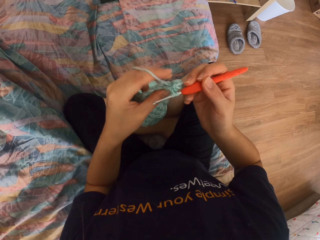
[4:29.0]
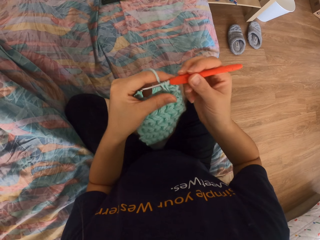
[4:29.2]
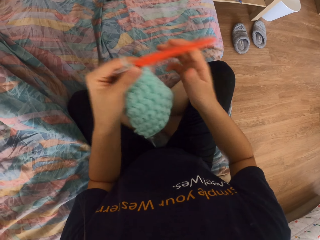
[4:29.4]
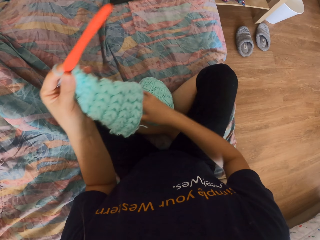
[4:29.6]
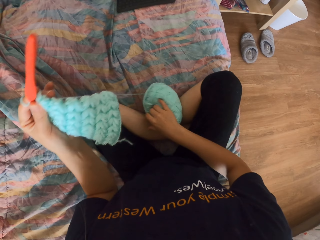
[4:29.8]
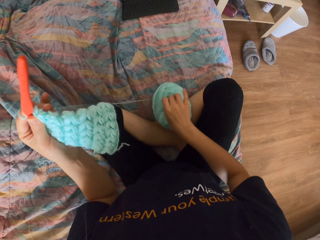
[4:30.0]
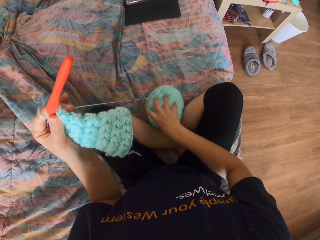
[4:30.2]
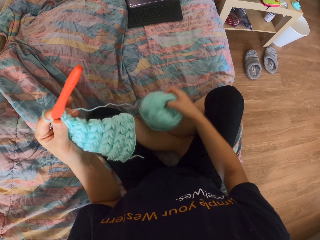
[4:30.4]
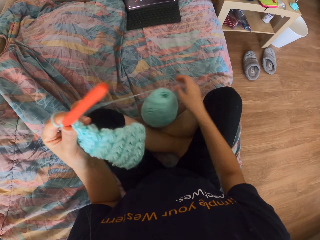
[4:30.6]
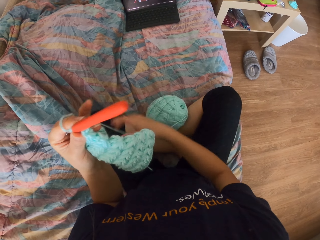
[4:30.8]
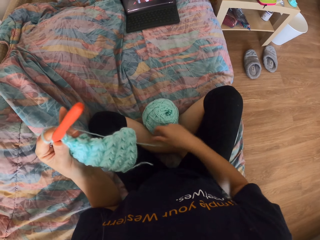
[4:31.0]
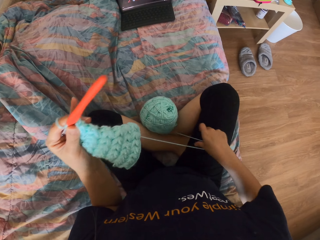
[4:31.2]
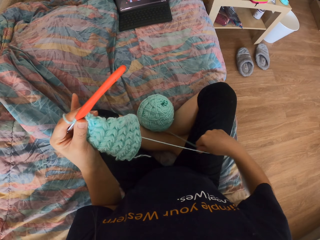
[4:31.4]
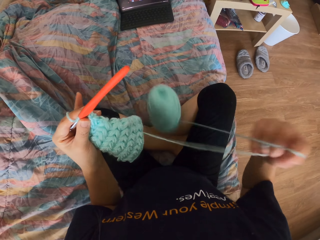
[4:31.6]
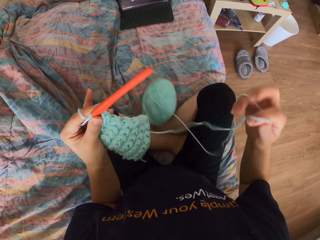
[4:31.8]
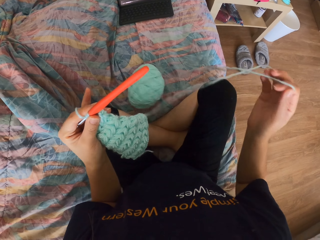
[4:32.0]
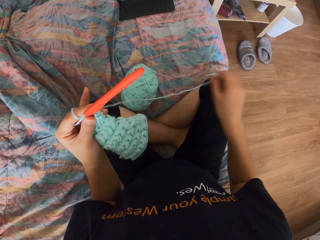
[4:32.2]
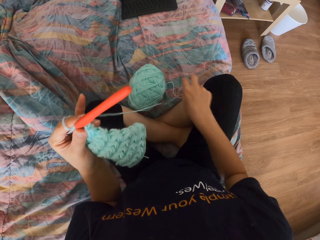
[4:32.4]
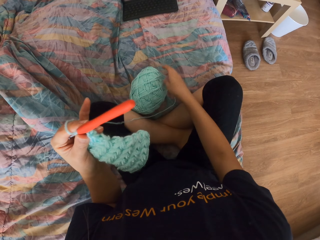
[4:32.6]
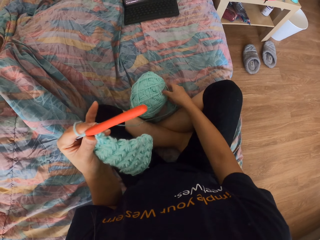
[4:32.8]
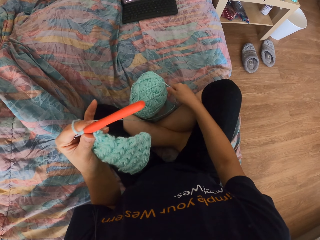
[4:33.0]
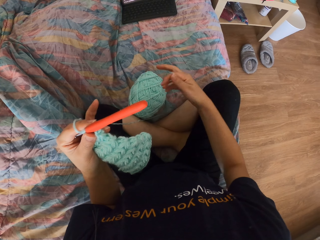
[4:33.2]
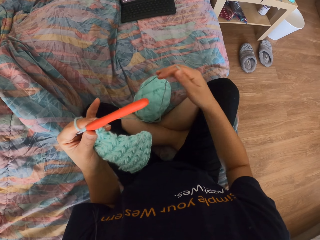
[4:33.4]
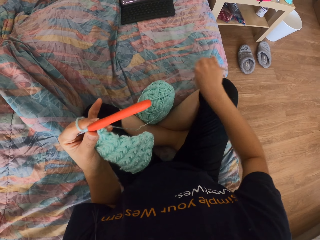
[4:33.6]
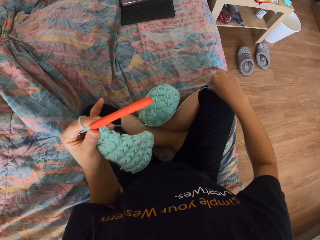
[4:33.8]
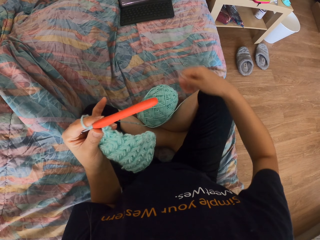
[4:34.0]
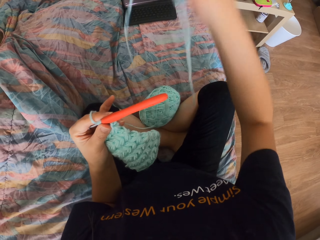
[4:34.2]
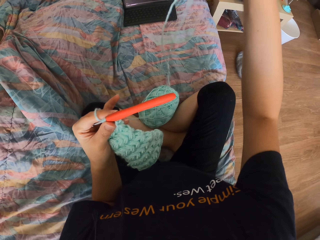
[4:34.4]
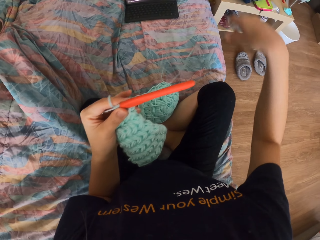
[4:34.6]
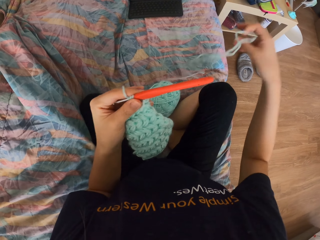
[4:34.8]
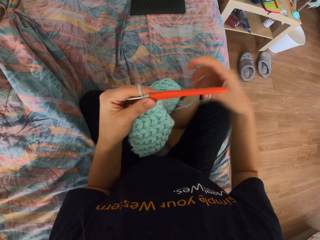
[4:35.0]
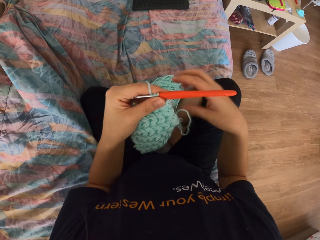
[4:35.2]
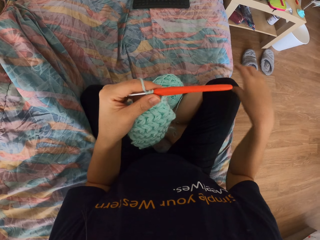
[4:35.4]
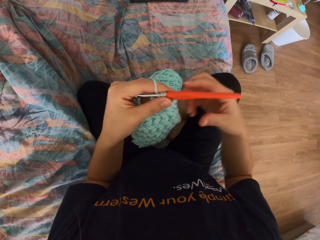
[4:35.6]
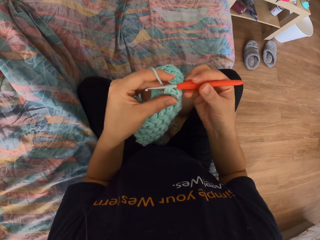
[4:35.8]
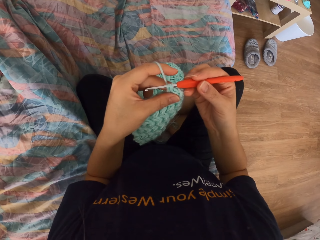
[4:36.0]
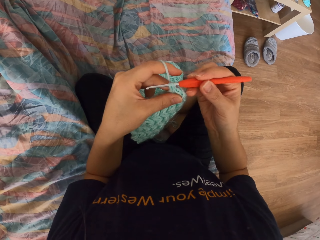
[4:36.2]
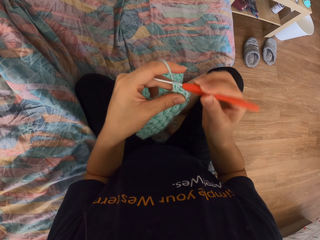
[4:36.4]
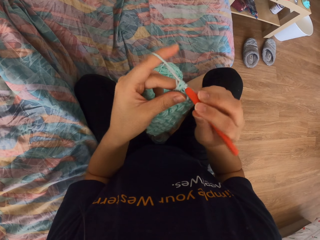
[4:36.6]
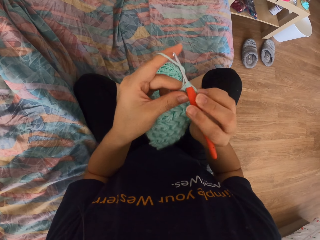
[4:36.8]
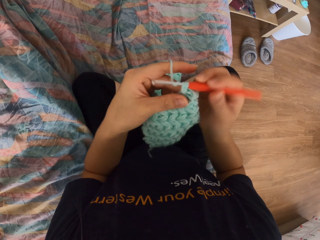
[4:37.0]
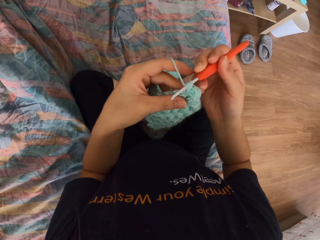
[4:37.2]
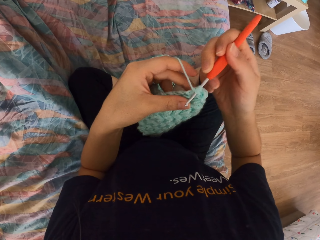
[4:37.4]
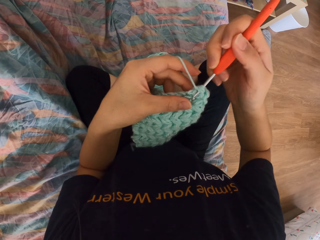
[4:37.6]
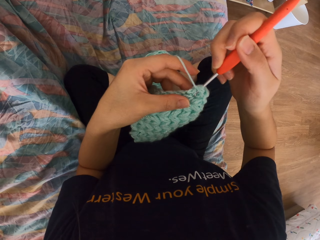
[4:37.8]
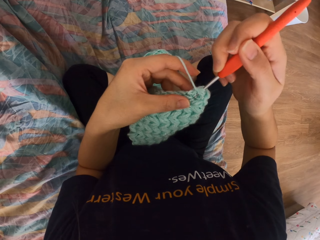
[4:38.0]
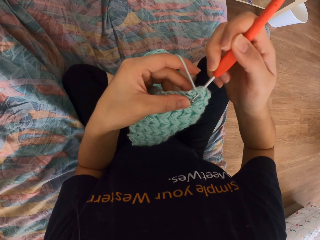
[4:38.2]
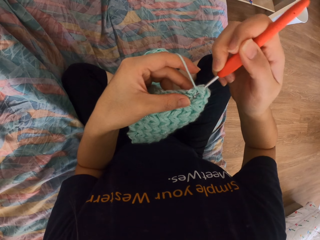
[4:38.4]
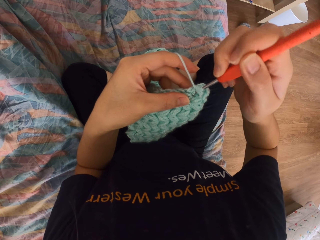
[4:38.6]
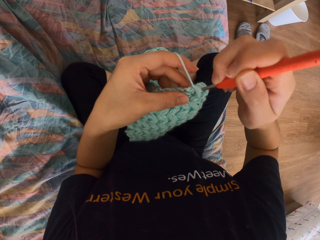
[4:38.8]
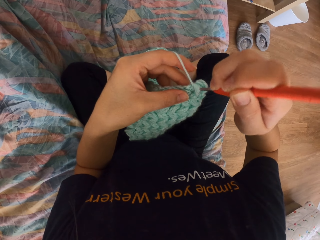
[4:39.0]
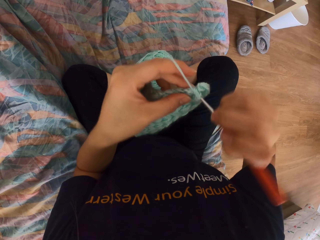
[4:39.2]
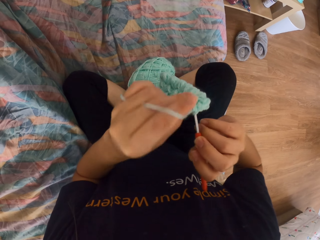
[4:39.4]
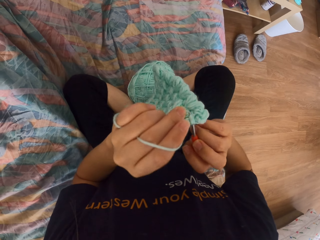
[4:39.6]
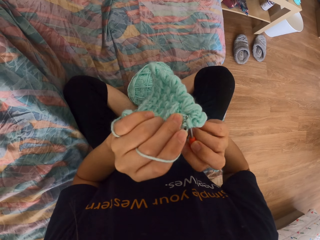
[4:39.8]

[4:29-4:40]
The camera wearer holds a fabric roll and places down the fabric roll. They pull a thread. They adjust the thread. They knit the fabric with knitting crochet.

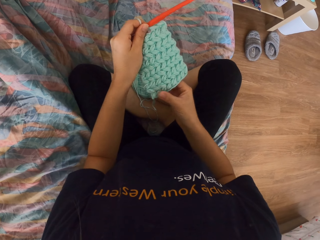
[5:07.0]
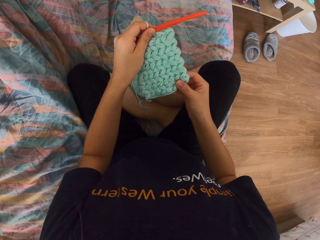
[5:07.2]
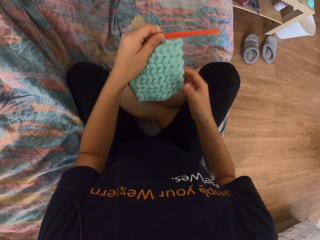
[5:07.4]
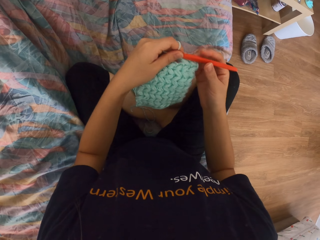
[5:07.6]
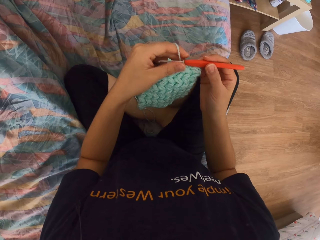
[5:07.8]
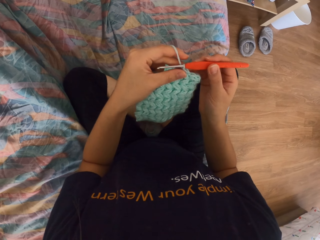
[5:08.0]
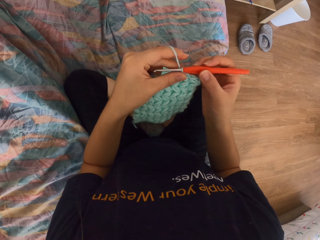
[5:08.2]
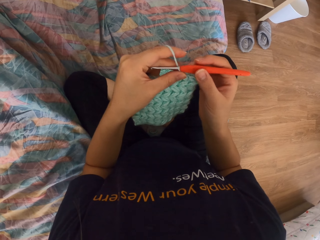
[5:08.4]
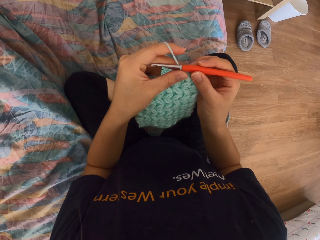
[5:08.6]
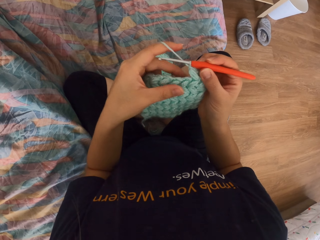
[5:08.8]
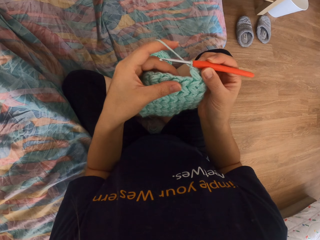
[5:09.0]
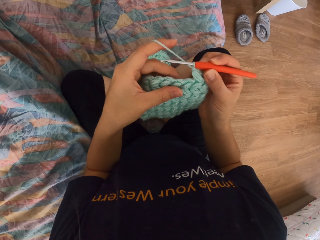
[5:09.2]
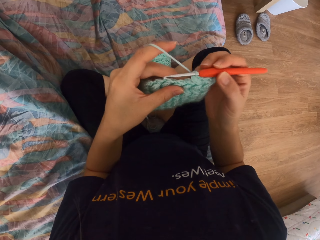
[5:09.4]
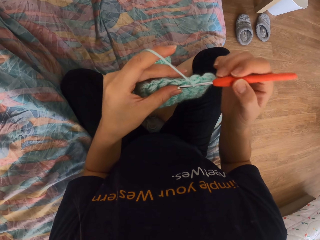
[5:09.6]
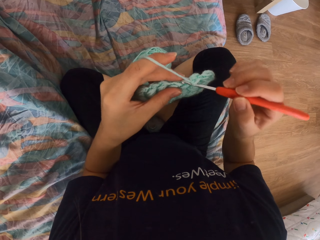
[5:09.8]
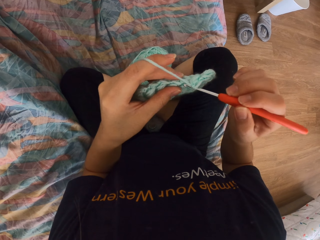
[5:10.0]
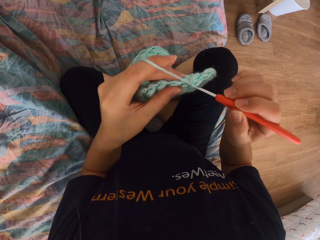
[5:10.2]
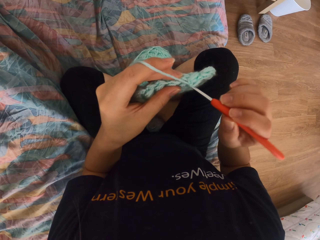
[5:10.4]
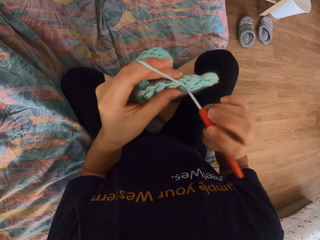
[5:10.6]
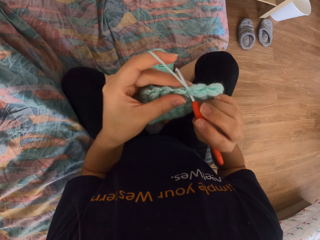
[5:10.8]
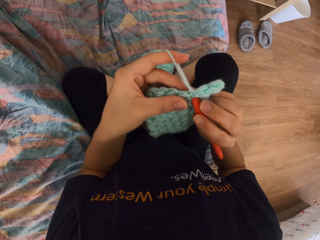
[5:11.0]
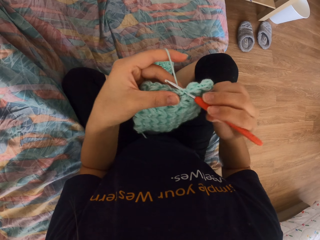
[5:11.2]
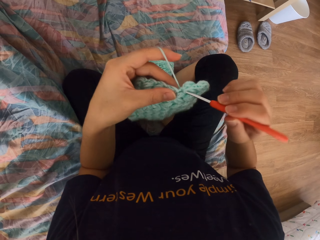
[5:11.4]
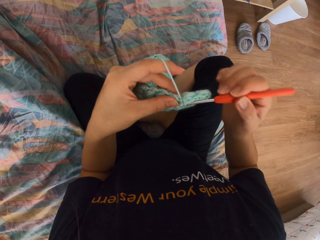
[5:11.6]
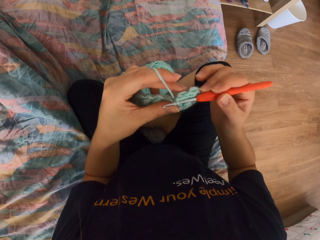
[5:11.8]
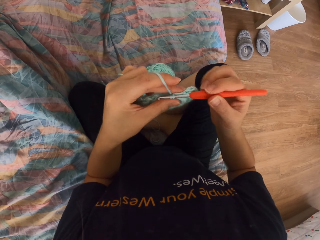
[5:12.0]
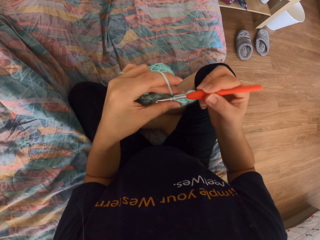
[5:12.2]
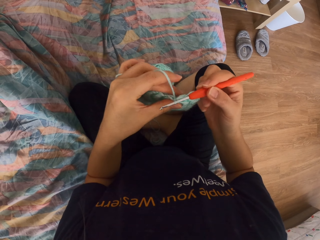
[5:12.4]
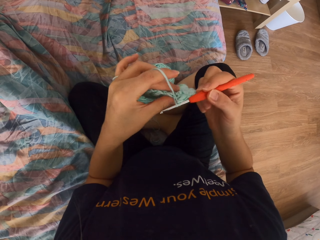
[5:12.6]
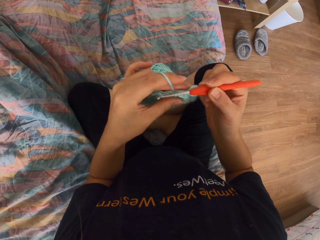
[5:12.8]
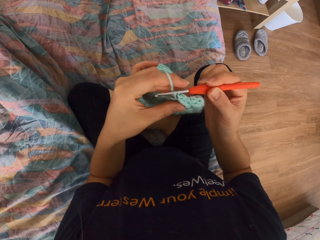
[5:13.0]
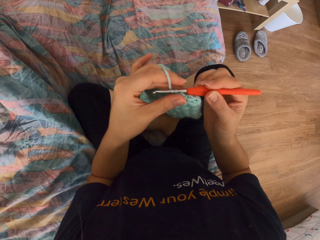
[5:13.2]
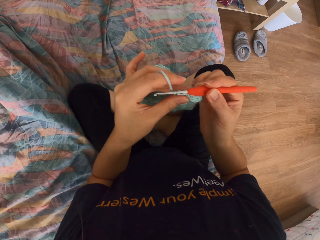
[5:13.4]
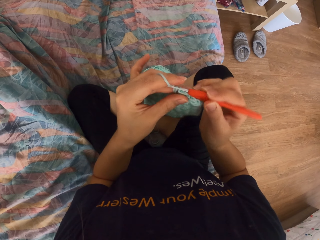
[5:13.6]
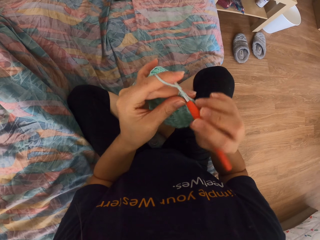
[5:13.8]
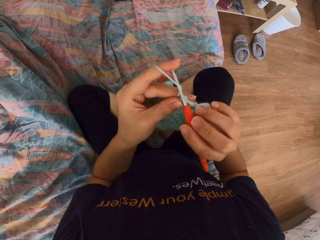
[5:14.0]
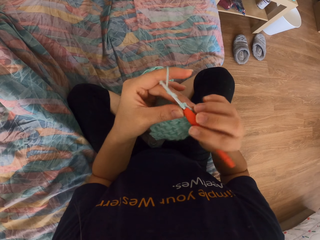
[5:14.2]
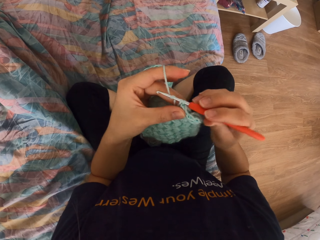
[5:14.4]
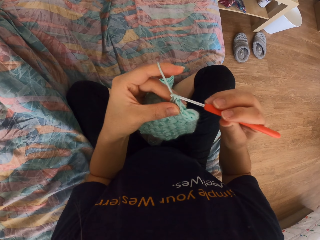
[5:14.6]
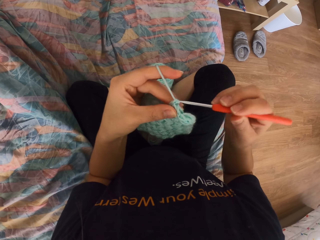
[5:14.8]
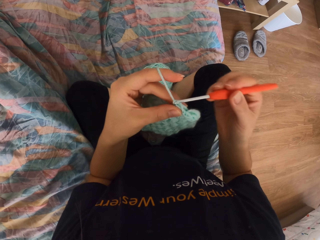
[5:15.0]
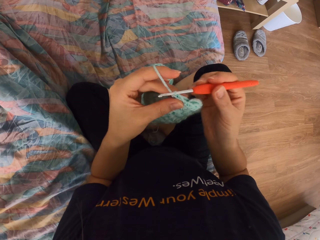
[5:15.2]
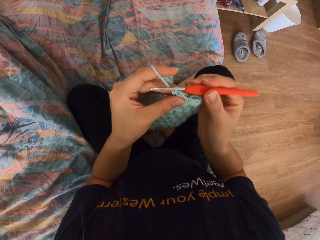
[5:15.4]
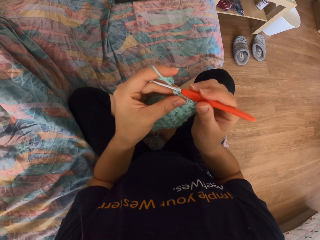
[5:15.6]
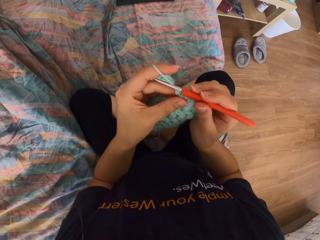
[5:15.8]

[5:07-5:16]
The camera wearer knits the fabric with the knitting crochet.

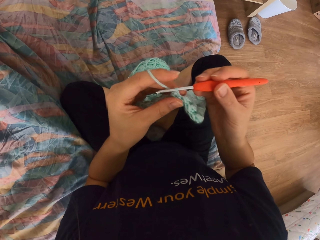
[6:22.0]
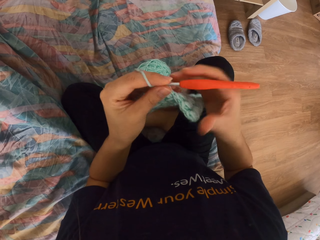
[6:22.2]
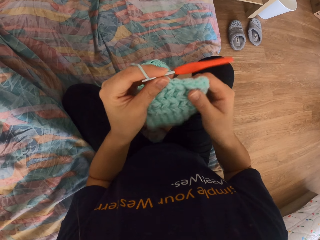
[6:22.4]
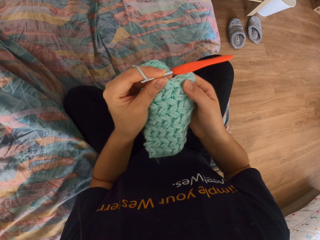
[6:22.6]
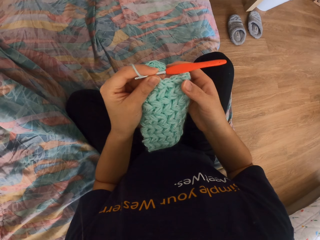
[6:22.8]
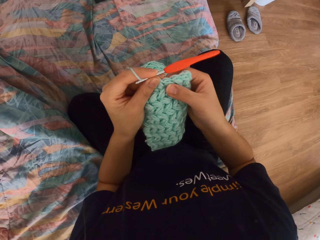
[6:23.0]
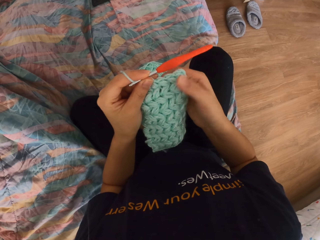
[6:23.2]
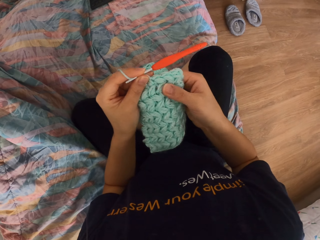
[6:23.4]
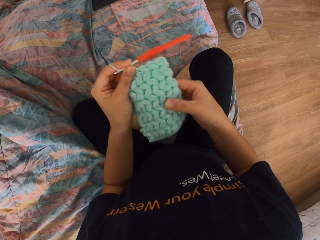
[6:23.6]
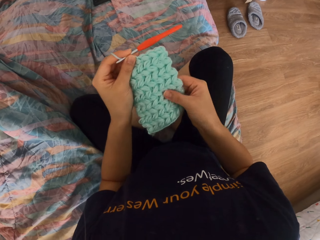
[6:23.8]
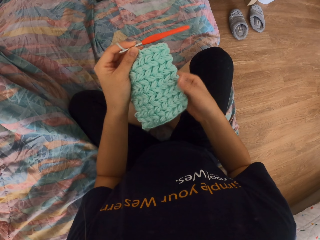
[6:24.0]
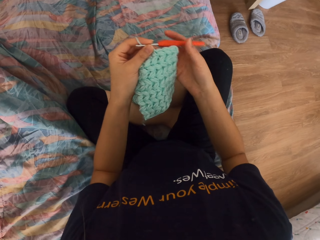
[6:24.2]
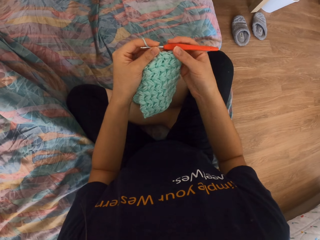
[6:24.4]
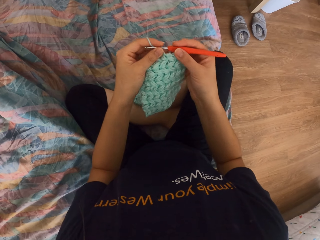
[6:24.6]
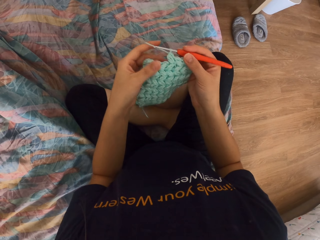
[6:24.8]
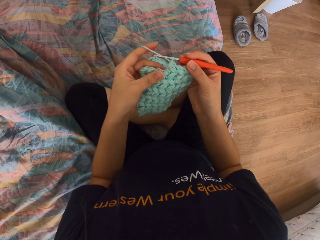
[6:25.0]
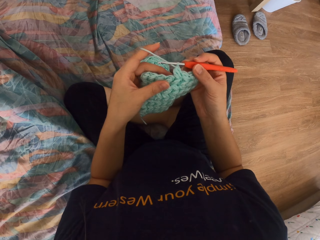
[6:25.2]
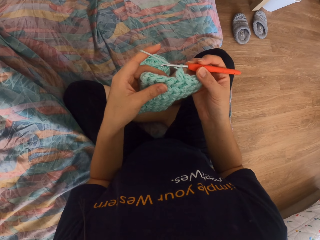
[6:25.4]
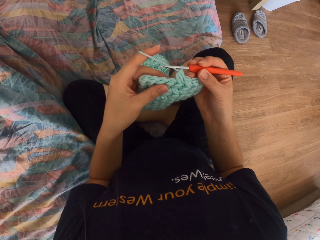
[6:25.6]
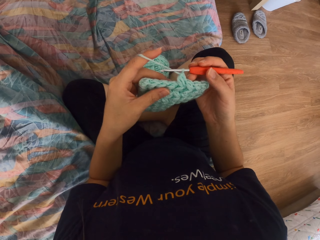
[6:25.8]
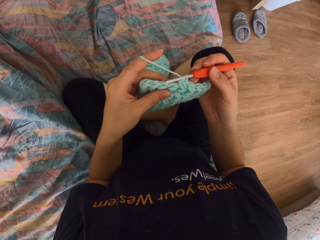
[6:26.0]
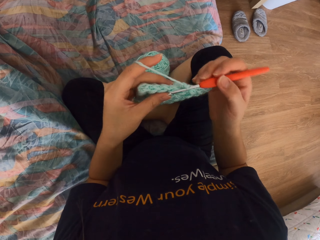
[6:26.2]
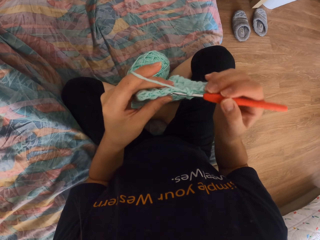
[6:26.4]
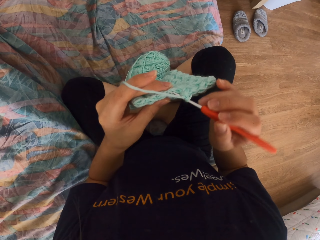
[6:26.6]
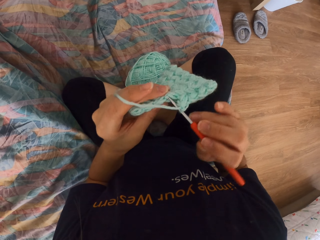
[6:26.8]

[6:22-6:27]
The camera wearer touches the fabric.
